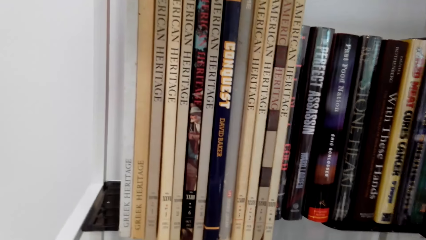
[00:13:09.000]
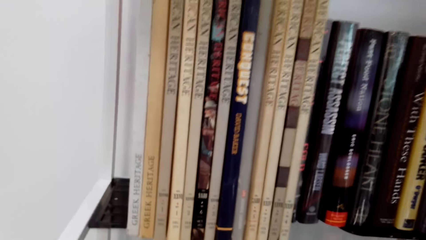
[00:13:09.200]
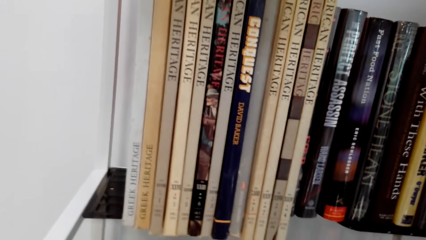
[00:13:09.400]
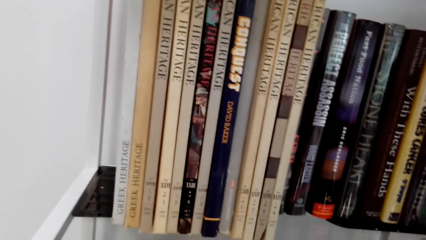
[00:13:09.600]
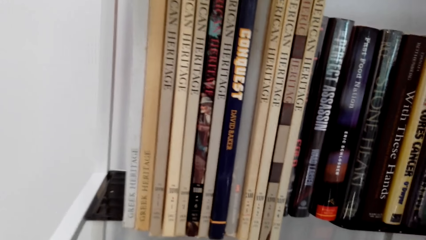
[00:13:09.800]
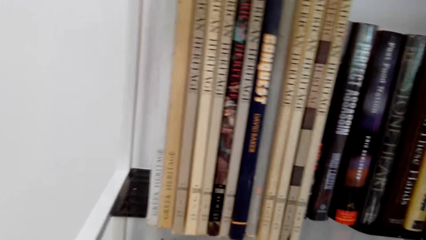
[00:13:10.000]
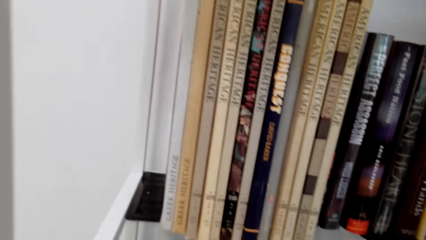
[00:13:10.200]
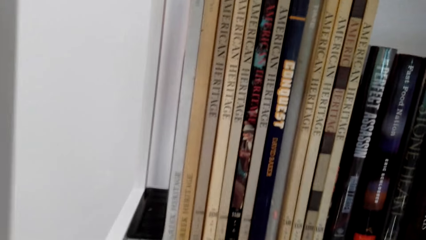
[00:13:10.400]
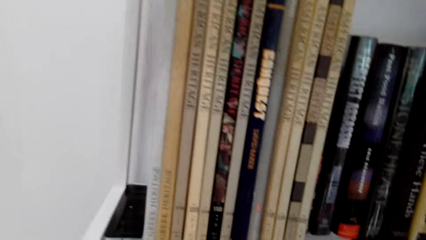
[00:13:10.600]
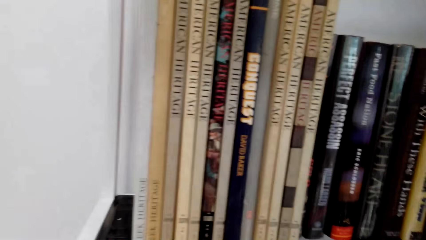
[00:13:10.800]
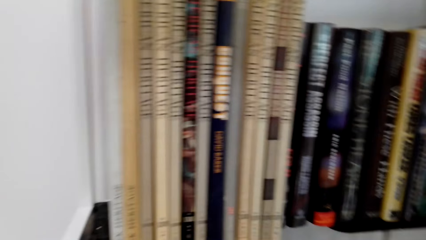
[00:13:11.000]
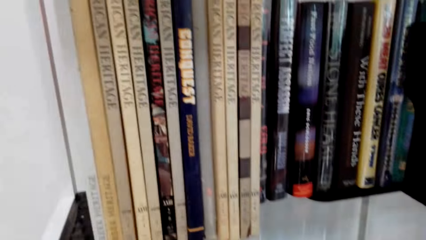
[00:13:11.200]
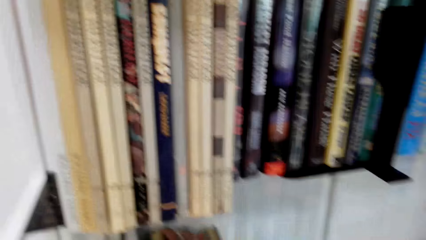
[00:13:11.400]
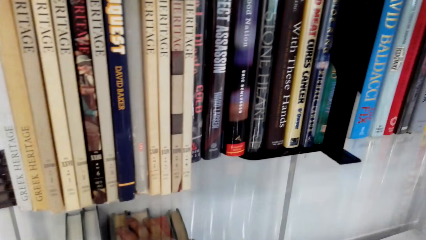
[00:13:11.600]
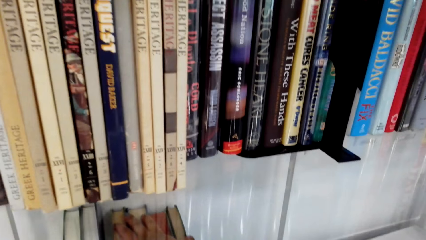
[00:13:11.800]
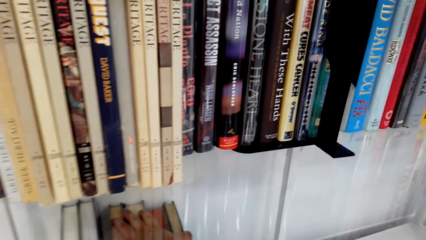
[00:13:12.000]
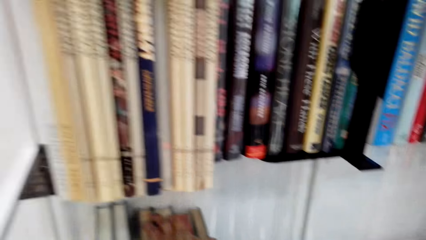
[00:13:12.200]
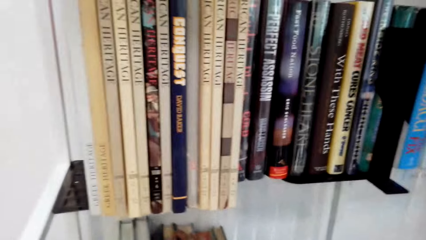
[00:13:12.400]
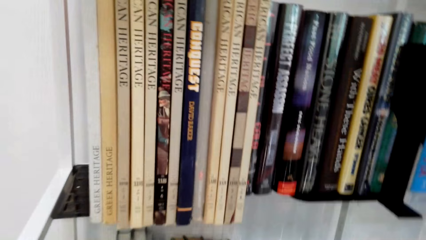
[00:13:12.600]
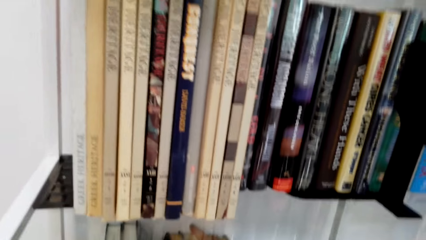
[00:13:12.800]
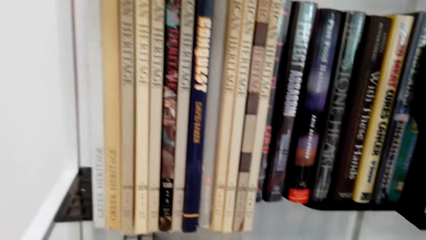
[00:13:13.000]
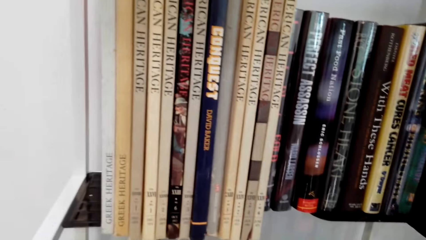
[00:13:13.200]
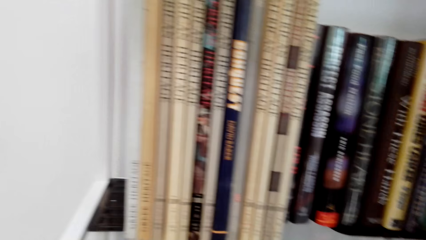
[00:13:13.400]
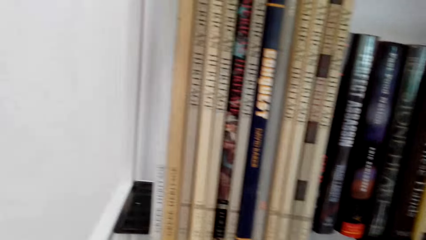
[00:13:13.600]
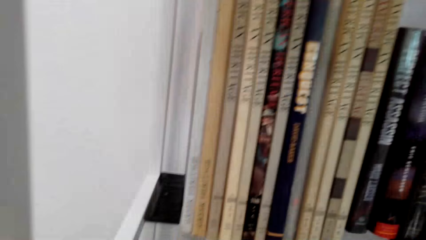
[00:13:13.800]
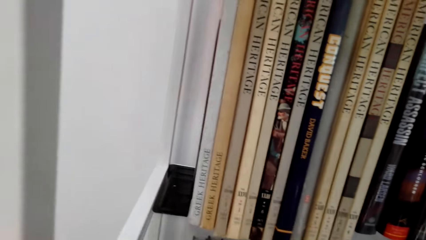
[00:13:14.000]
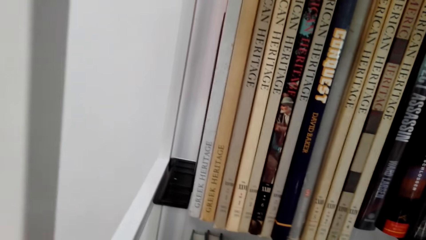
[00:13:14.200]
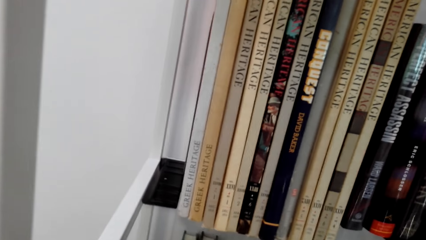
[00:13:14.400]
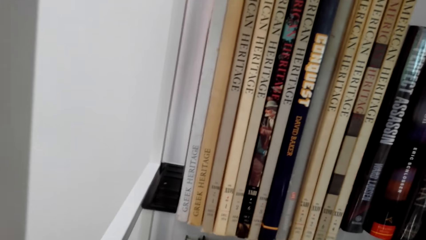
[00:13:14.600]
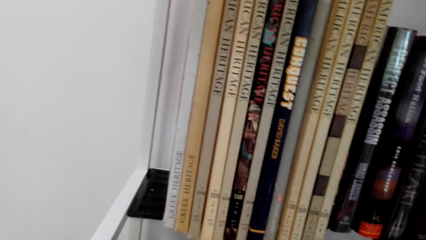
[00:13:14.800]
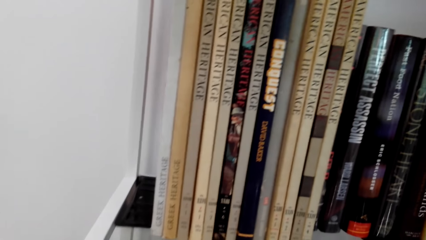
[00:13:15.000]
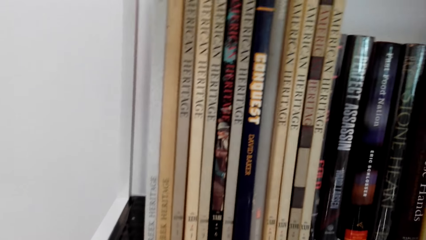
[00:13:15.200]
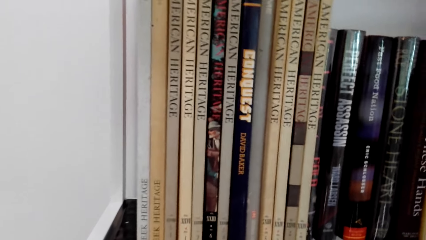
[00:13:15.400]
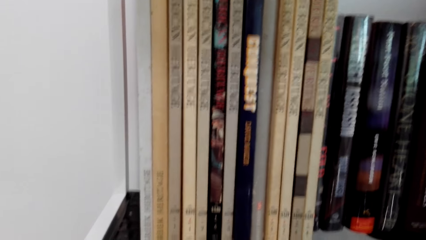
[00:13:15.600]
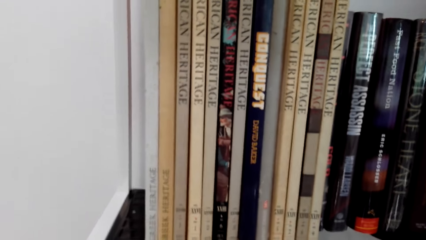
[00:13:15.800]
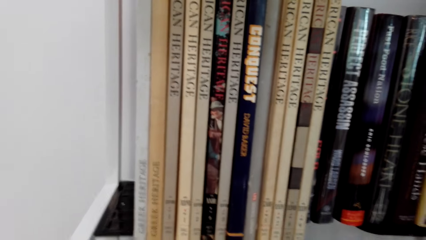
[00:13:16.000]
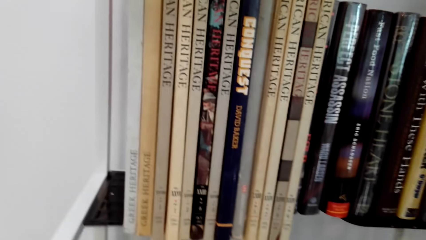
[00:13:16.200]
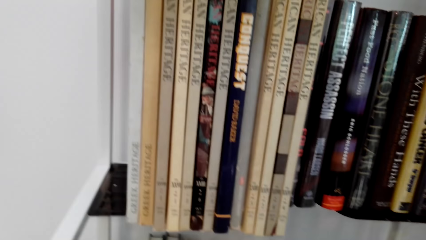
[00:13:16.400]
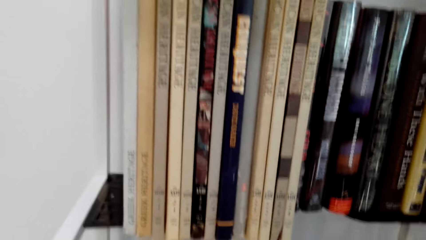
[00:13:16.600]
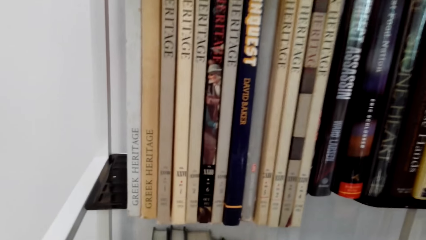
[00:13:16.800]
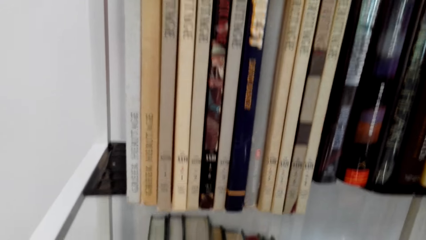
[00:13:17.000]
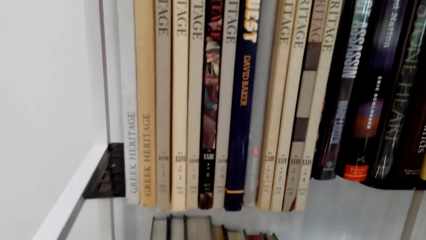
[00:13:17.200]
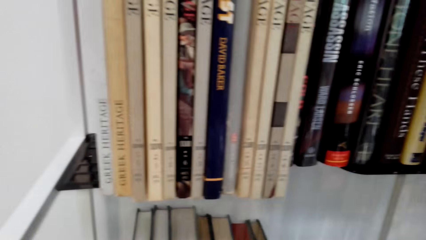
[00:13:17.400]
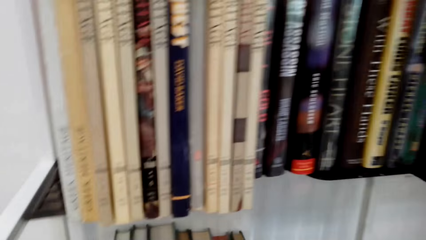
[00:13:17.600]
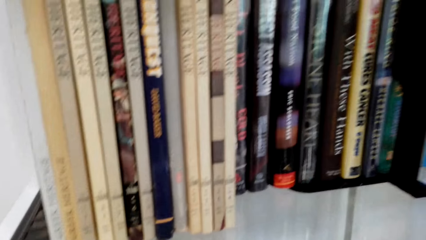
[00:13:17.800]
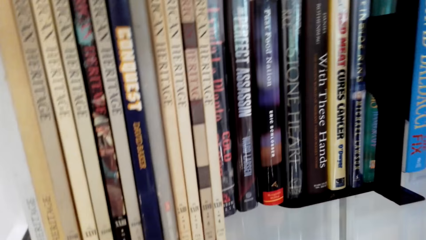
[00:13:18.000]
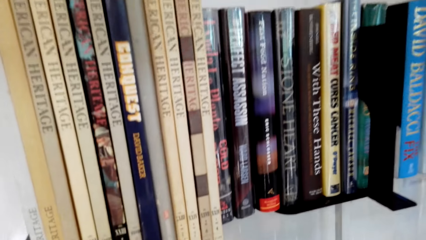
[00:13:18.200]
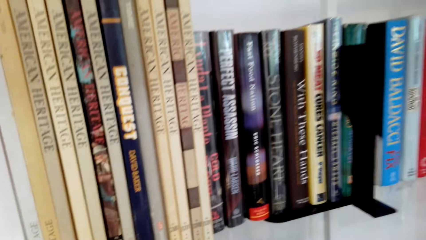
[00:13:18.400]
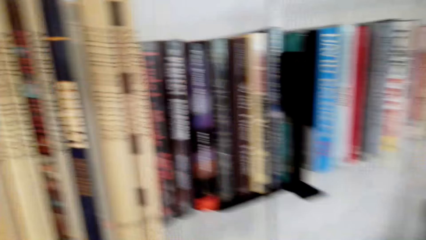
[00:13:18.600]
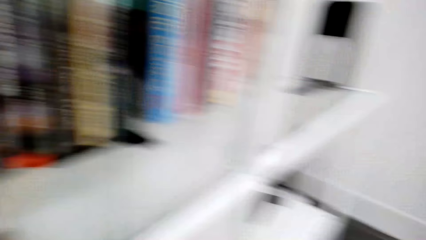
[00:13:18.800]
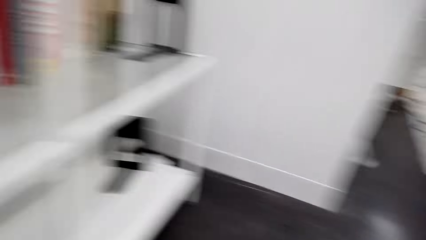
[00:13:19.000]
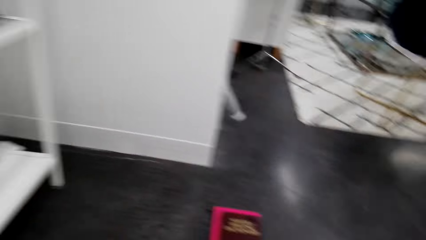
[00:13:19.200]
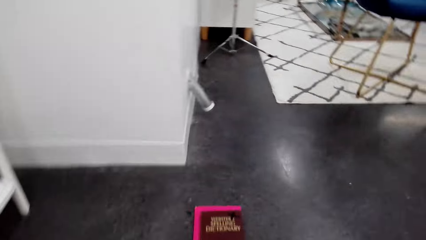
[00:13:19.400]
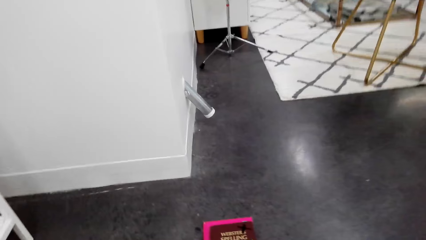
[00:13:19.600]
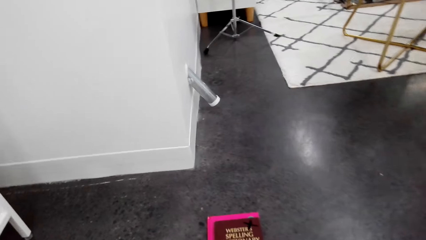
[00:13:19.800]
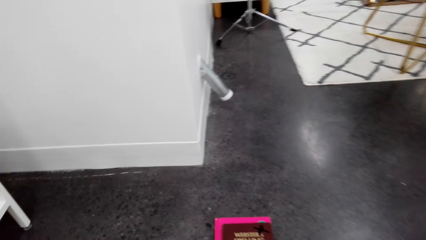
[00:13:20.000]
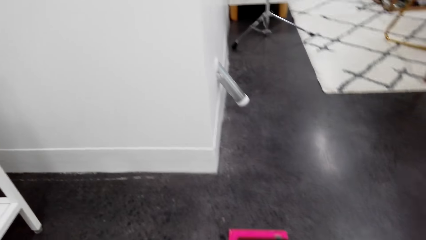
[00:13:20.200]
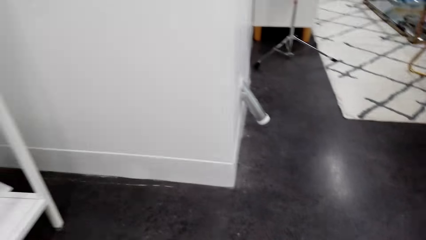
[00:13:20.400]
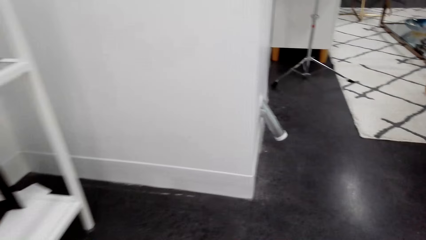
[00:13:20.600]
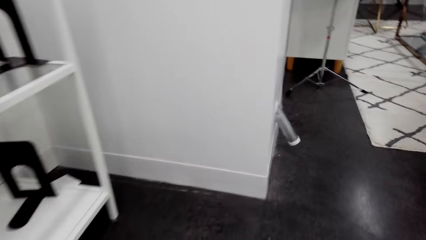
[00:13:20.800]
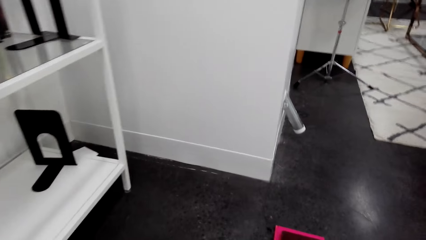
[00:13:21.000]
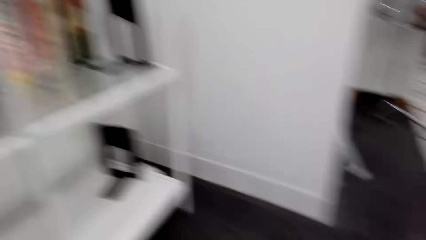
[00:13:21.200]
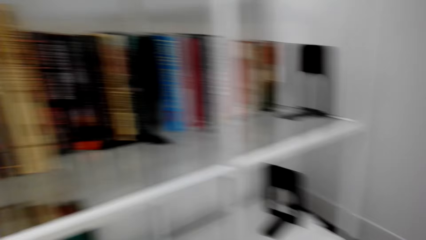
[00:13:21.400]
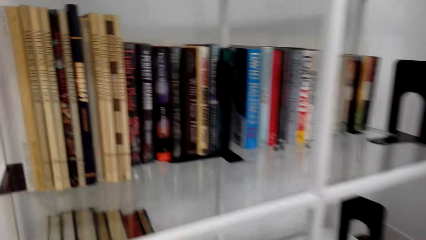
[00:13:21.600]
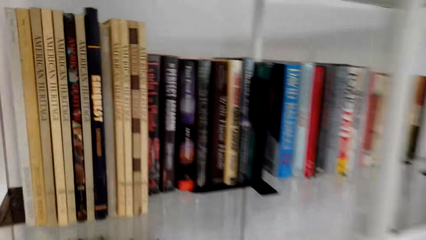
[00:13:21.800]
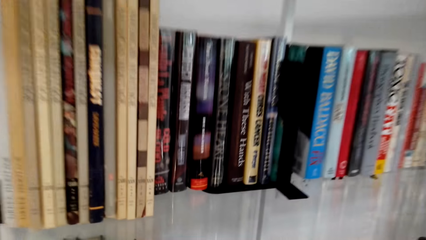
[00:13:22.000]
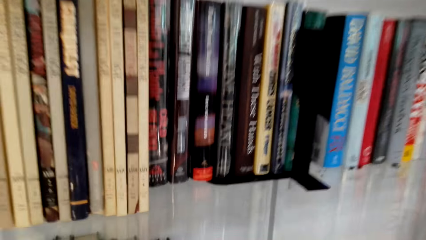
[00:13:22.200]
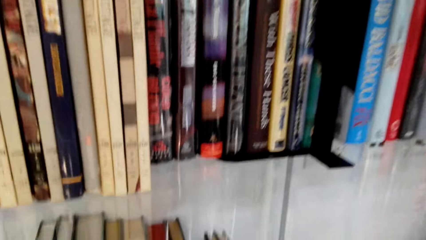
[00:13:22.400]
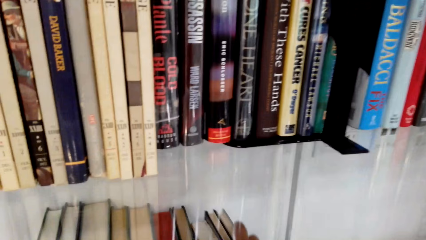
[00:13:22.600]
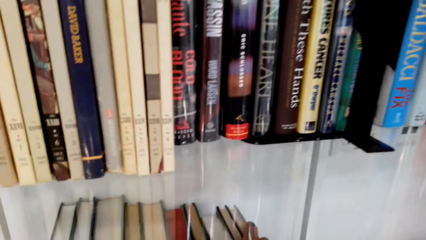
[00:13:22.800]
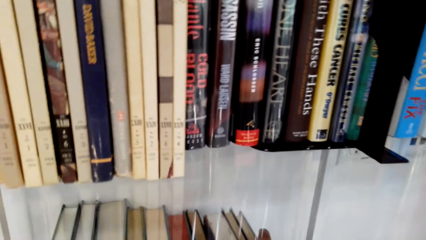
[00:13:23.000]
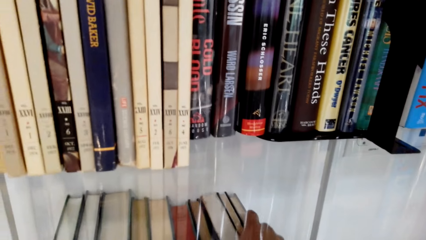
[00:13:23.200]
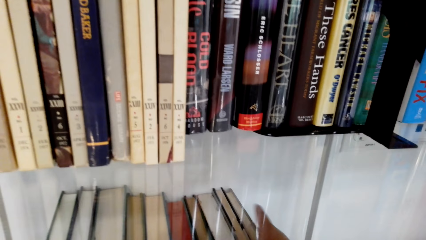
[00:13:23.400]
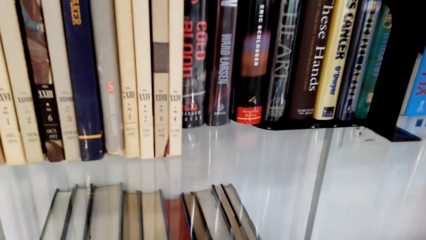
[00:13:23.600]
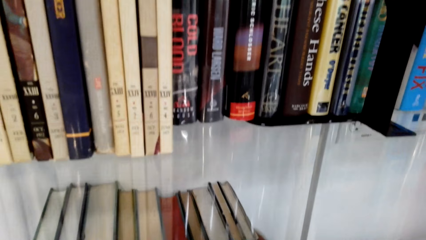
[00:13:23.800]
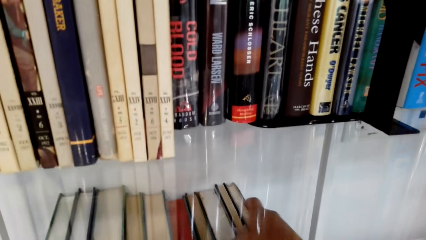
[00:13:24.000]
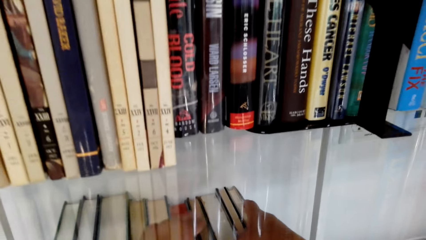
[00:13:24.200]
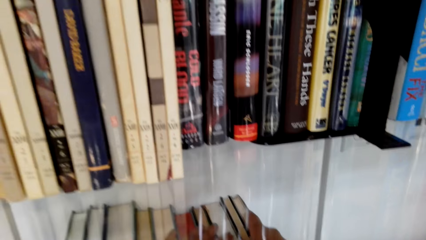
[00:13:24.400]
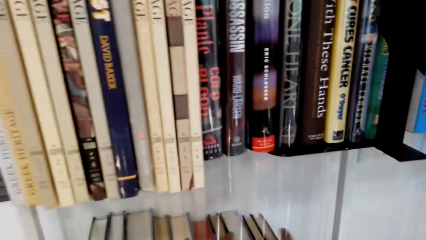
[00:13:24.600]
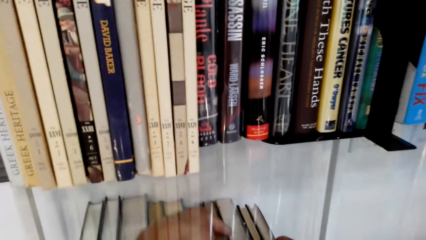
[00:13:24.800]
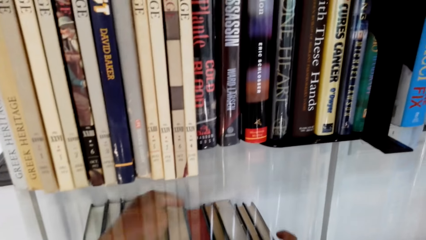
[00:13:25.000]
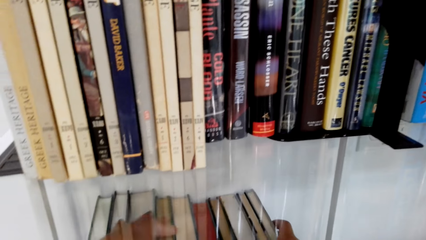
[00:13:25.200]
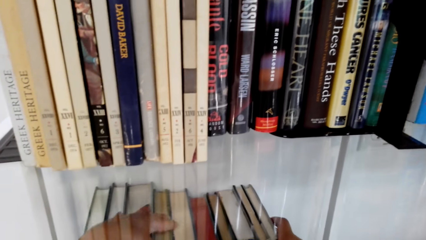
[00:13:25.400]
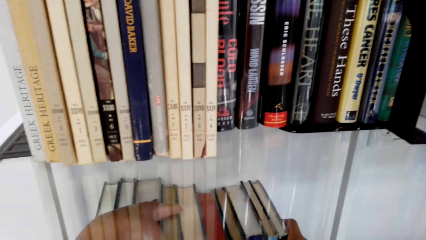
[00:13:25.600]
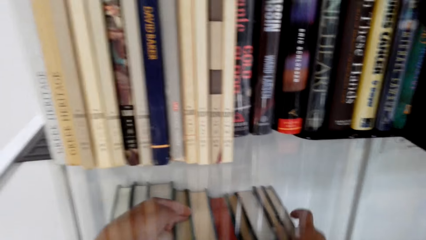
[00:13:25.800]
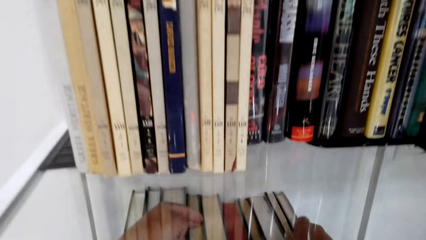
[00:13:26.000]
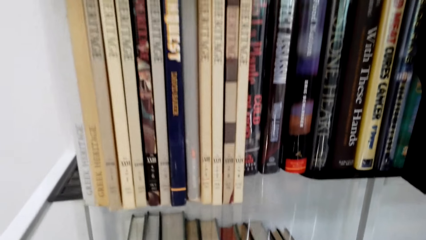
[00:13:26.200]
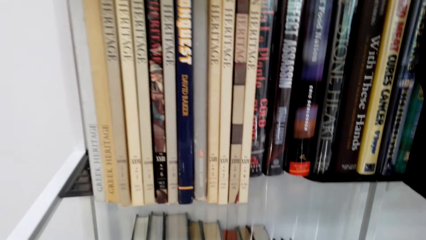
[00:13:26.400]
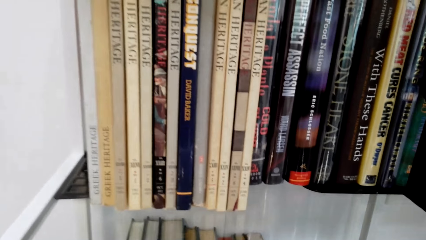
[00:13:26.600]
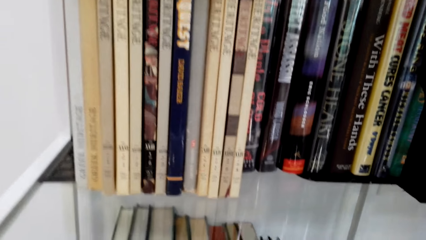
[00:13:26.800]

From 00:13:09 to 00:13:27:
The camera wearer turns around. They hold a book on a shelf. They turn around. They pick the books on the floor. They hold the book on the shelf. They put the book in the shelf.
